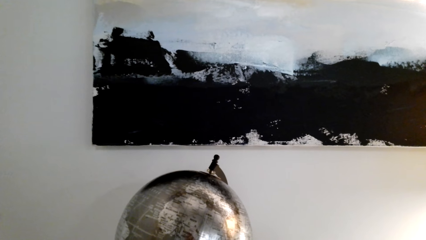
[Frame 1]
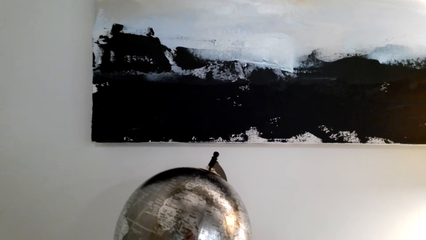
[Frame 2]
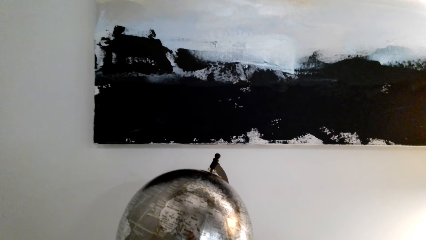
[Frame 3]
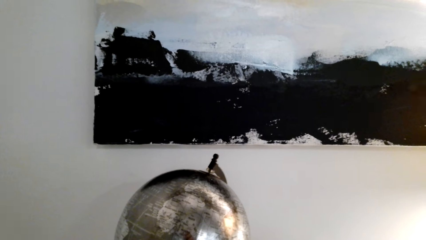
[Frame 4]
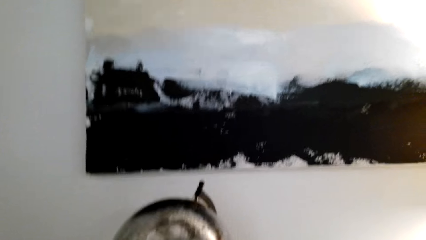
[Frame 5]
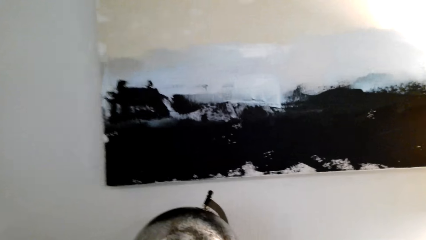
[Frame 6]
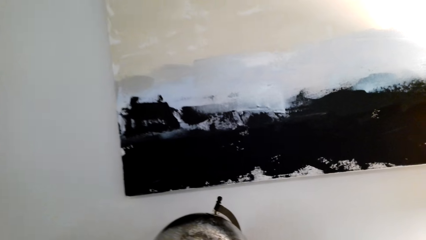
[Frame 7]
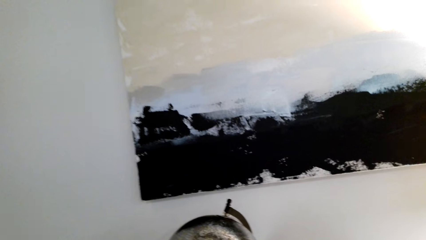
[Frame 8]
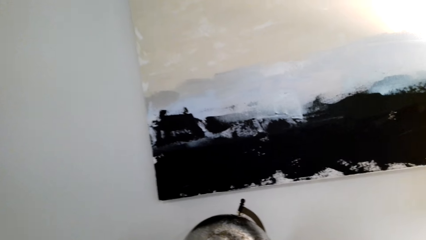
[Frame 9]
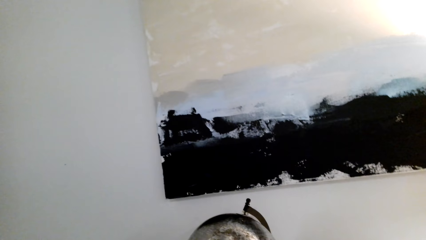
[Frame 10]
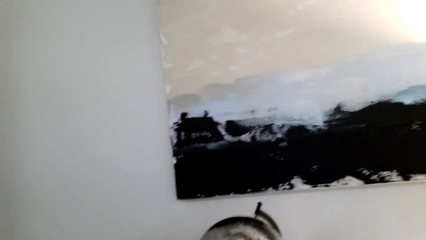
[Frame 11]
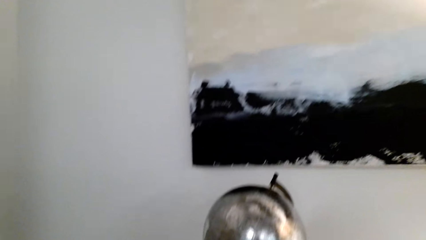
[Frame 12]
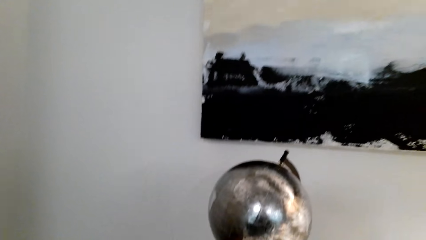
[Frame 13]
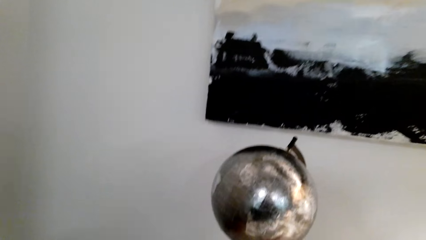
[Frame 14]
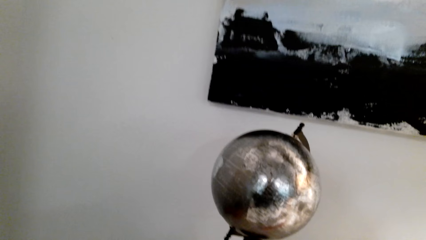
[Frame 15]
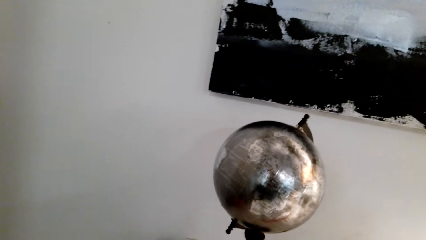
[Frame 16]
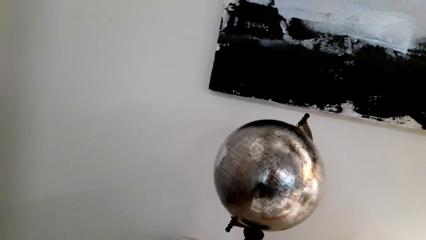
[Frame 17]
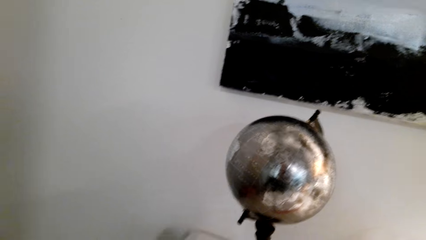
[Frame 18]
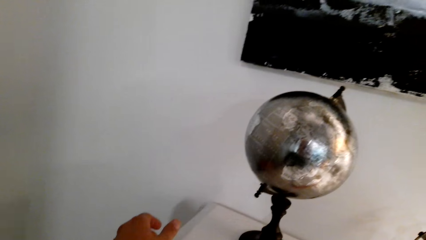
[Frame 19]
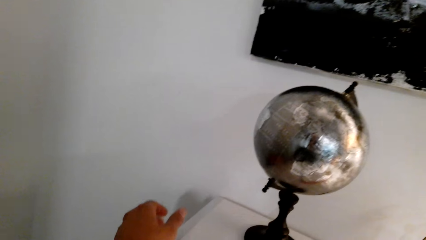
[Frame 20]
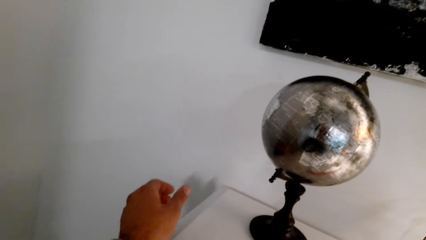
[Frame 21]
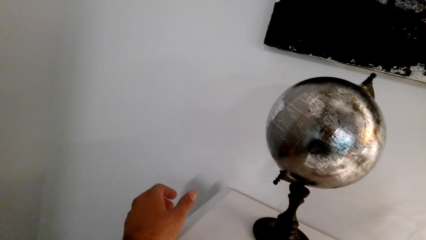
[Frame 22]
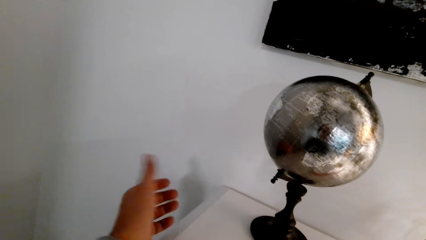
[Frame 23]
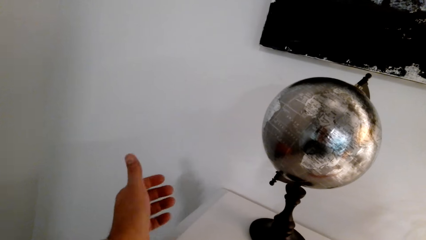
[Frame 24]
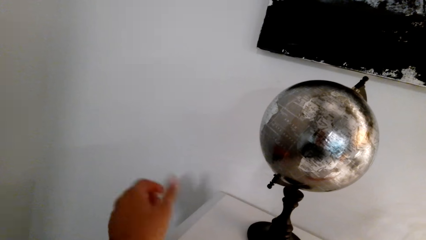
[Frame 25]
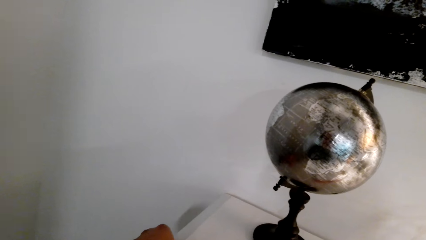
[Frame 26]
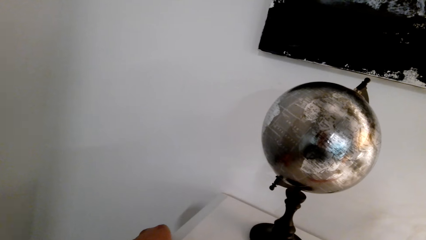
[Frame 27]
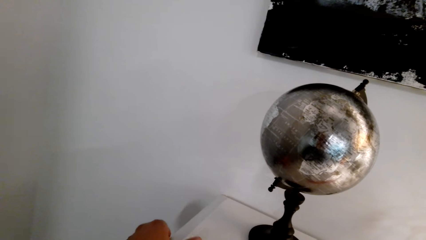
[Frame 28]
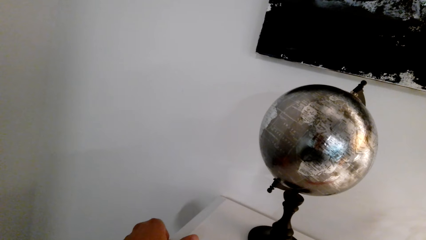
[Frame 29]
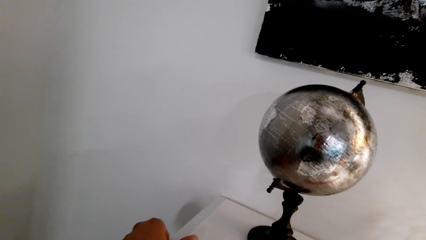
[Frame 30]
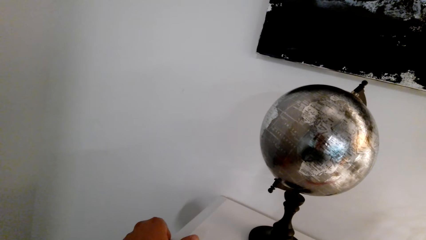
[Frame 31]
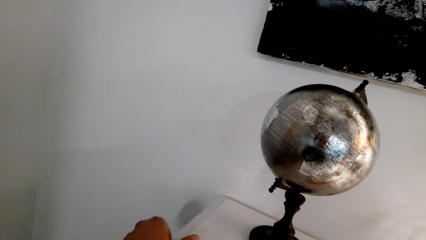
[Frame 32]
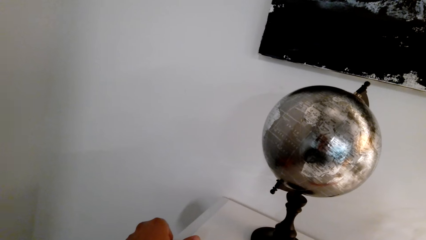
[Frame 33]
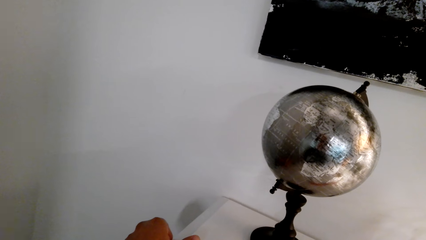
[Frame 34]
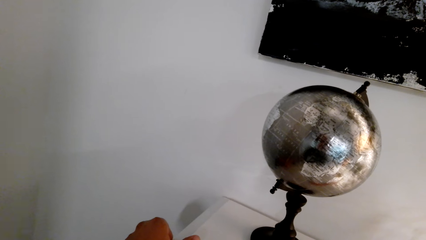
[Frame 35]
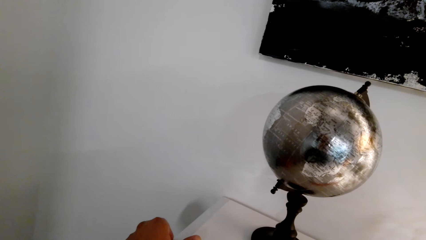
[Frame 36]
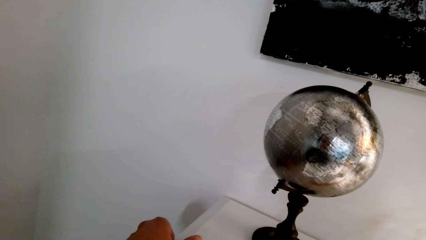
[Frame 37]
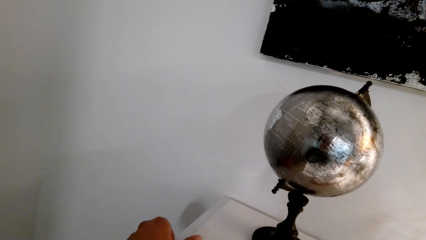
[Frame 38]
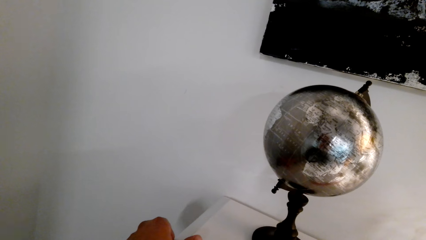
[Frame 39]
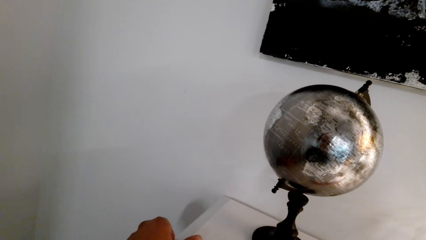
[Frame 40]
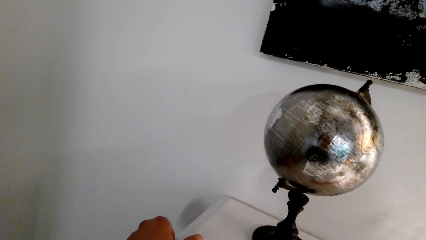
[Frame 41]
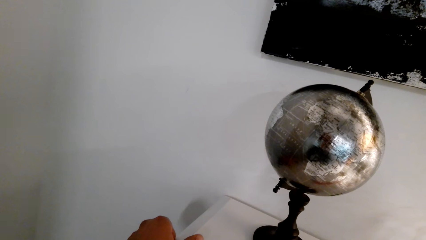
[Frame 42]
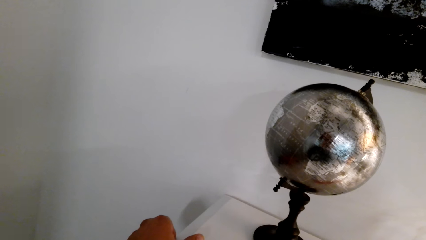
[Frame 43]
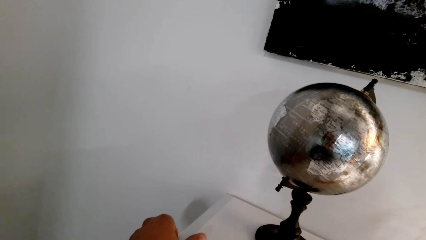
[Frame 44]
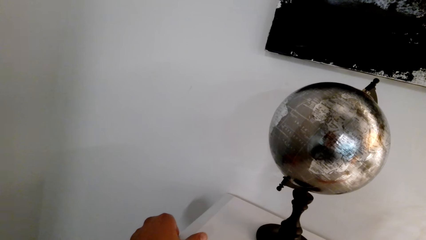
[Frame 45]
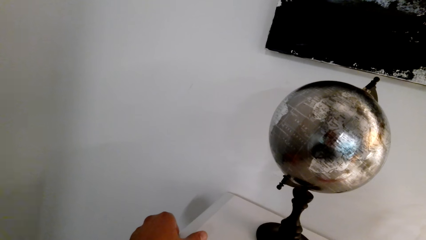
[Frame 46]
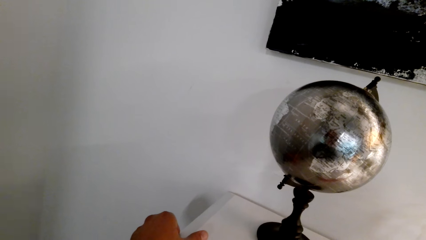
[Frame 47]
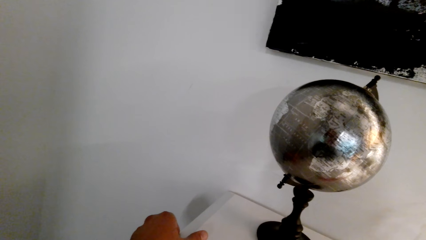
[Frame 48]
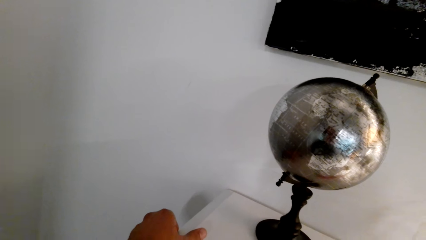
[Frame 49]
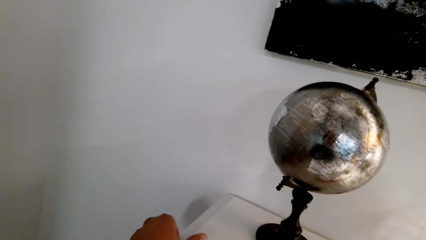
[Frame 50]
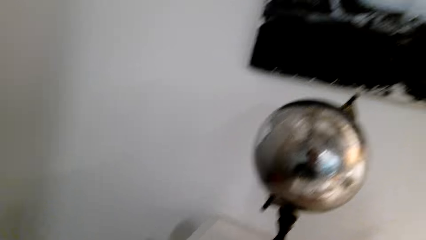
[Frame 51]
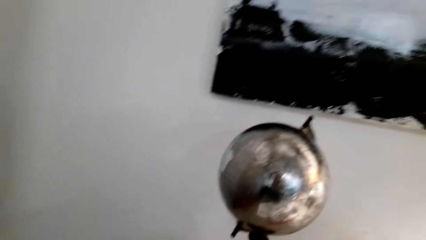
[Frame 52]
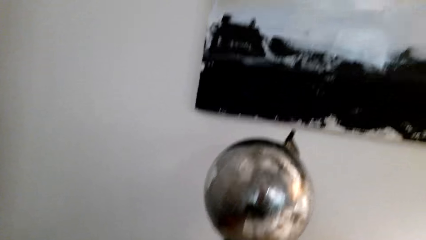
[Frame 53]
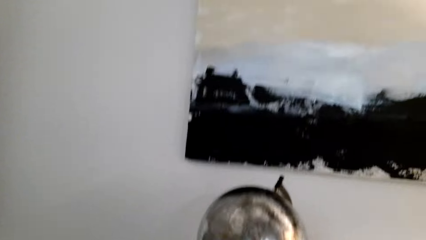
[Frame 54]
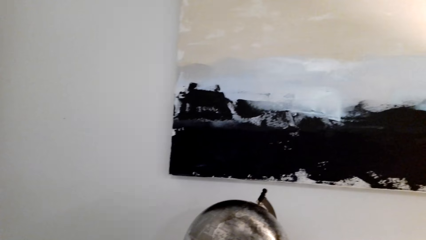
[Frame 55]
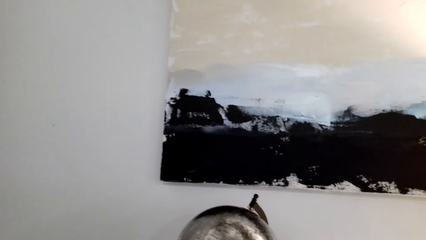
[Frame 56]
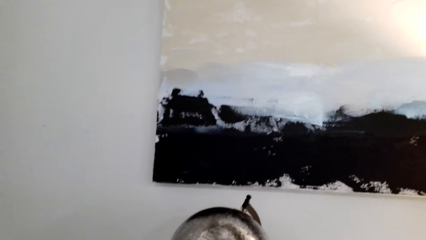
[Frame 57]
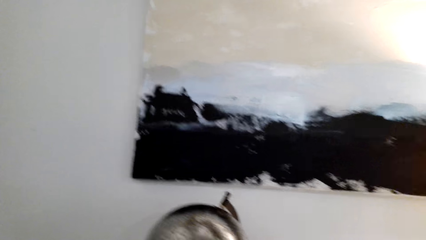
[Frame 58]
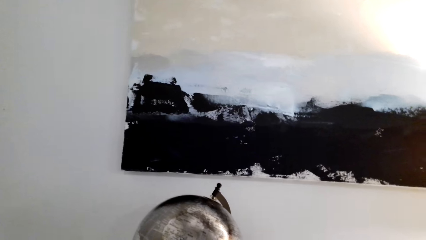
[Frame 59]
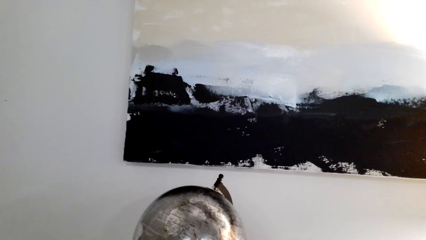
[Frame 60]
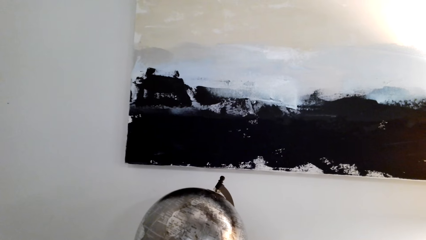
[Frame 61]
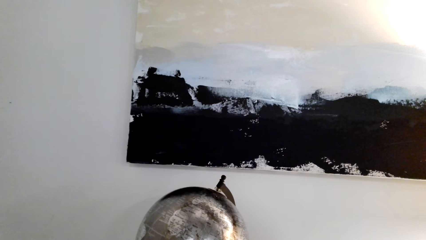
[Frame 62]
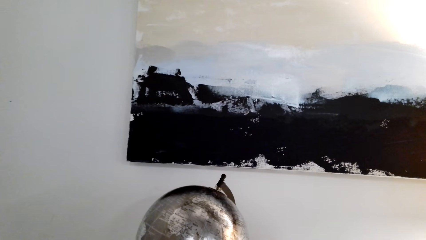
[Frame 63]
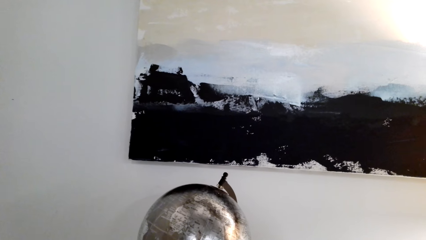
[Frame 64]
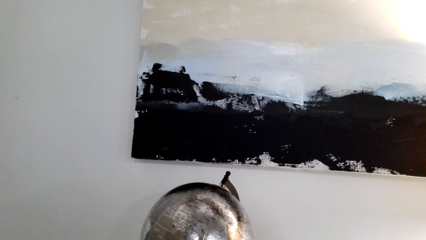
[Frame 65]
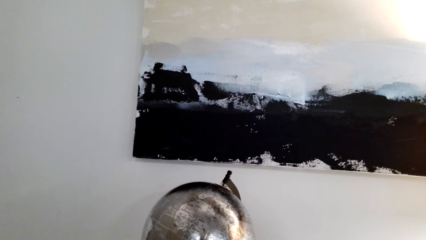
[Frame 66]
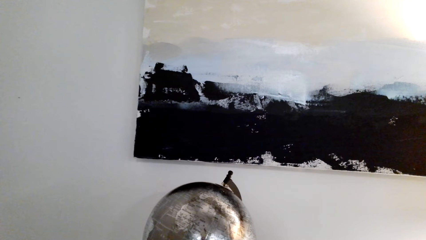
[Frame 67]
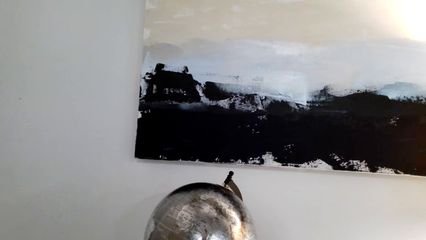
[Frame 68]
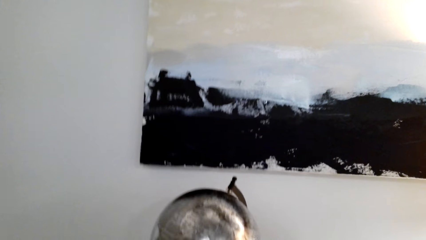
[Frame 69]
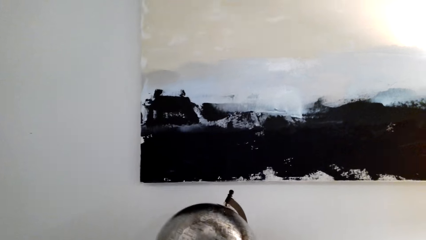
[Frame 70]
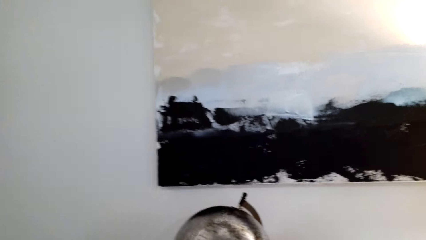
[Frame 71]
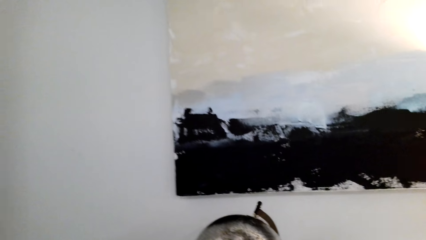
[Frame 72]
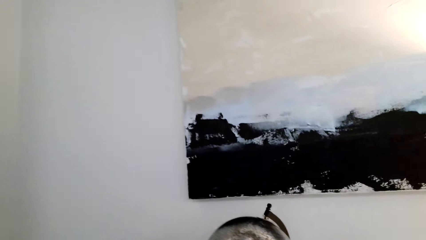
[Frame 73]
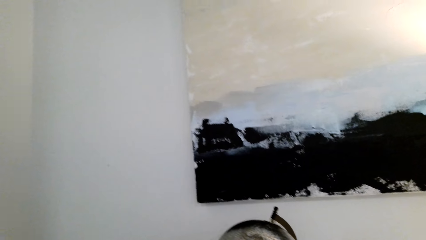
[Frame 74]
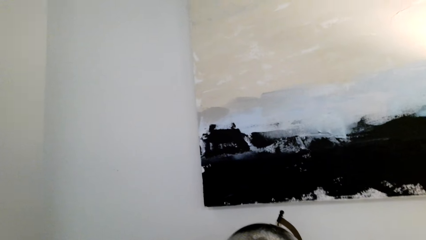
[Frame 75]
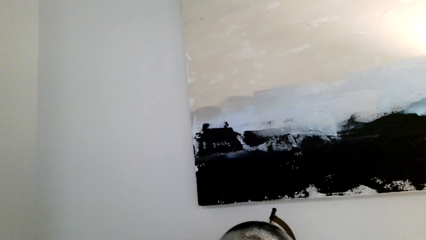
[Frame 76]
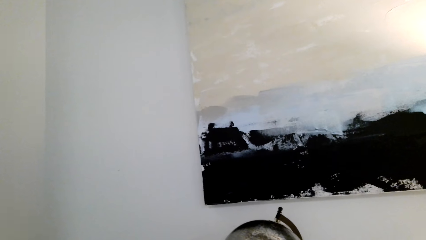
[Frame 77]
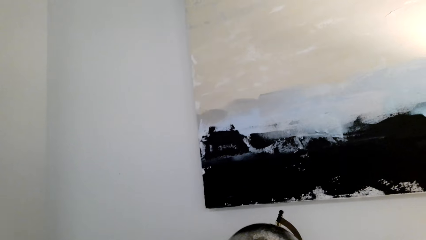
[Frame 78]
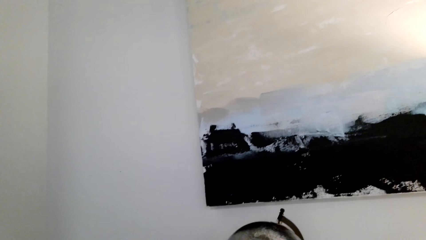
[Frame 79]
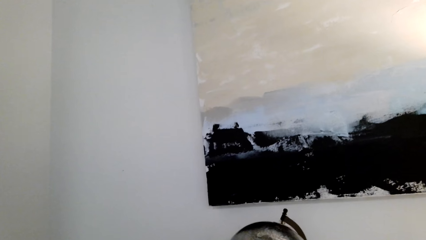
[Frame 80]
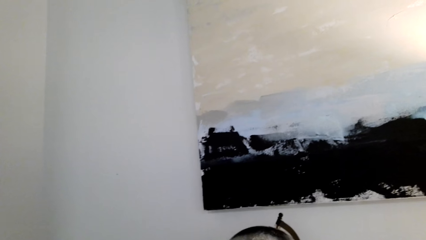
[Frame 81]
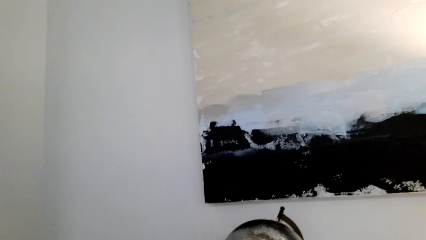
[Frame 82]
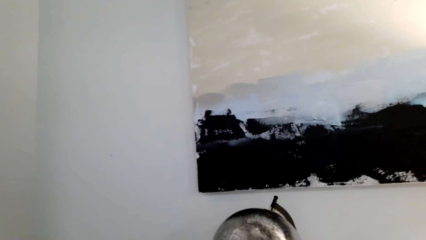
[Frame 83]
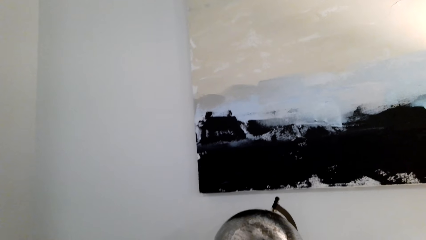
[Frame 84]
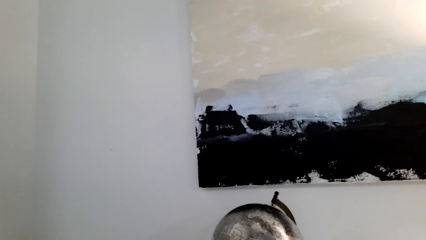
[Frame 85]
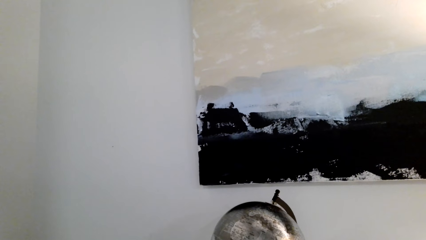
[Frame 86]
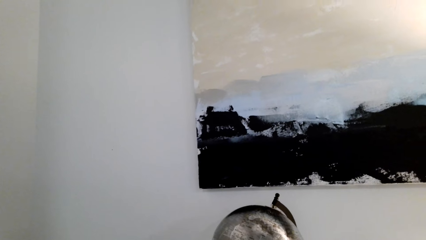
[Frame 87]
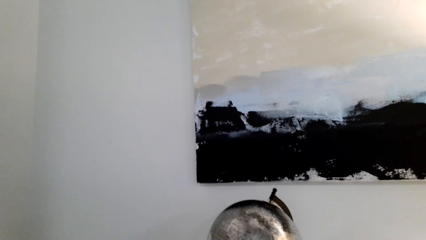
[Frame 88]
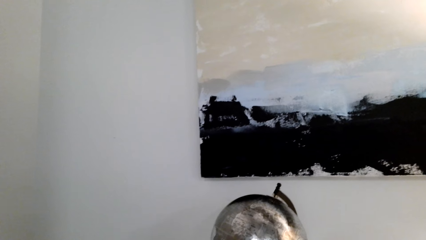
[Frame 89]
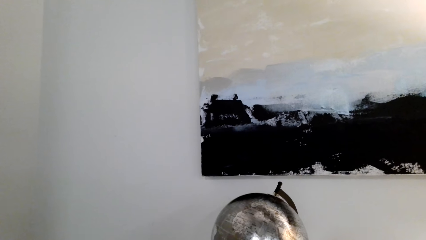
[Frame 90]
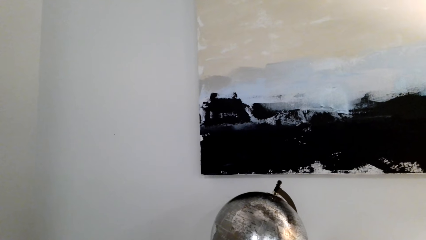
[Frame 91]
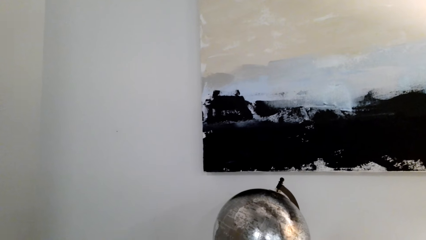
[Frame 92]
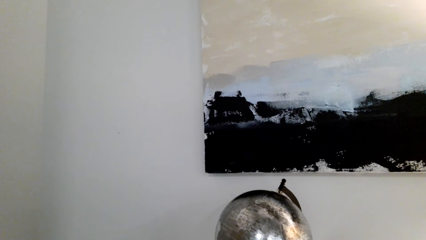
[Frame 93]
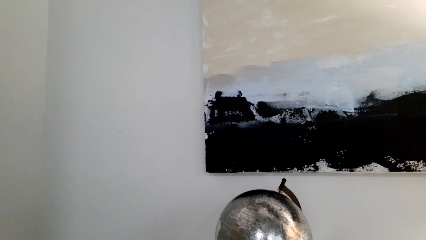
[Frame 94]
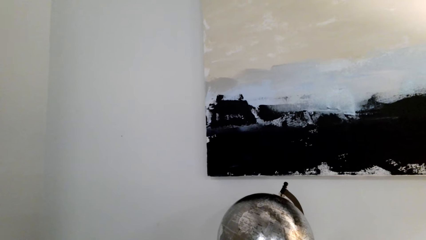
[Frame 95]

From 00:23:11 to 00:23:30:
The camera wearer speaks and looks around. They slightly move the left hand. They look at the left hand. They look at the painting on the wall. They speak.
